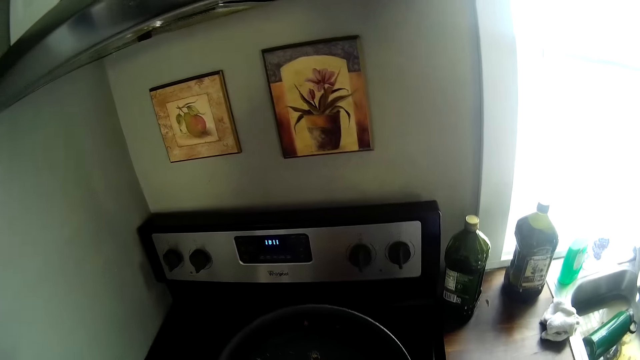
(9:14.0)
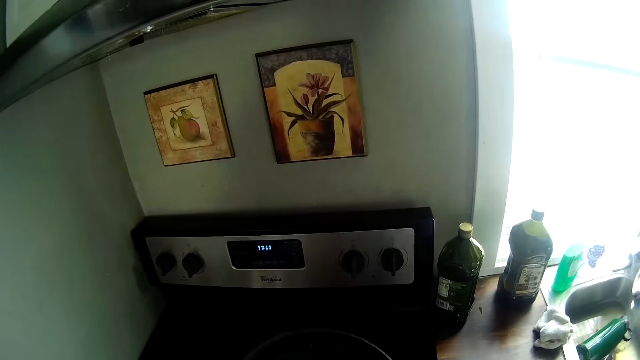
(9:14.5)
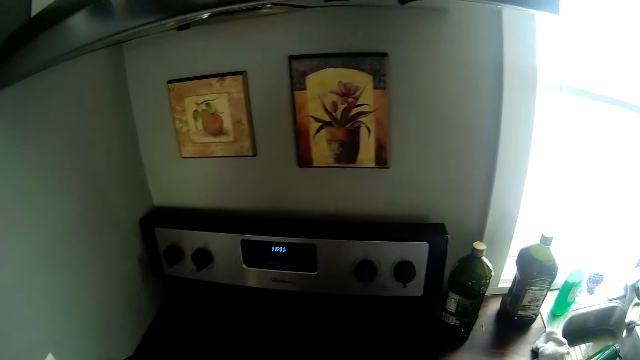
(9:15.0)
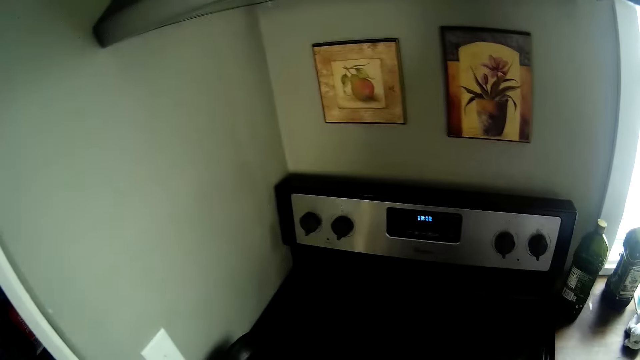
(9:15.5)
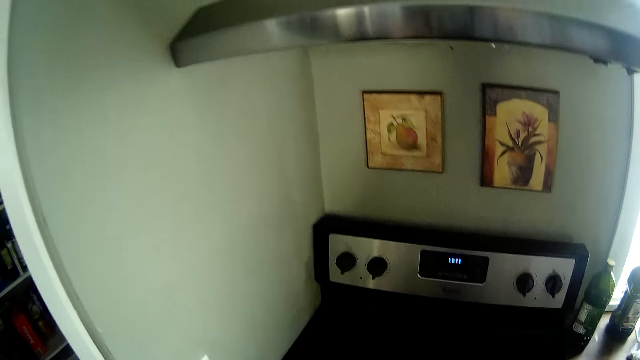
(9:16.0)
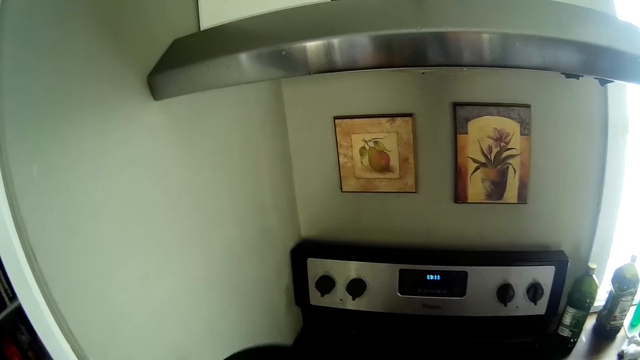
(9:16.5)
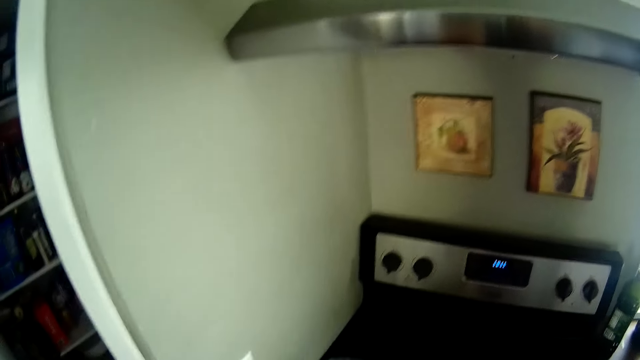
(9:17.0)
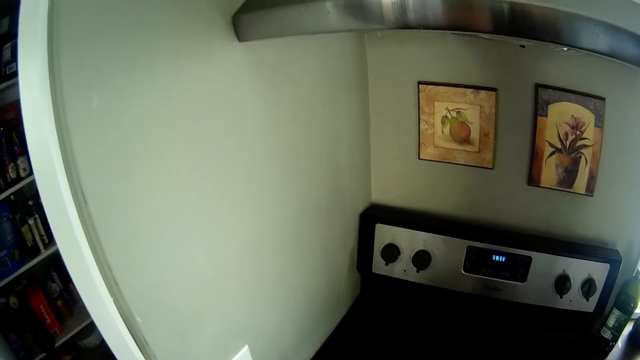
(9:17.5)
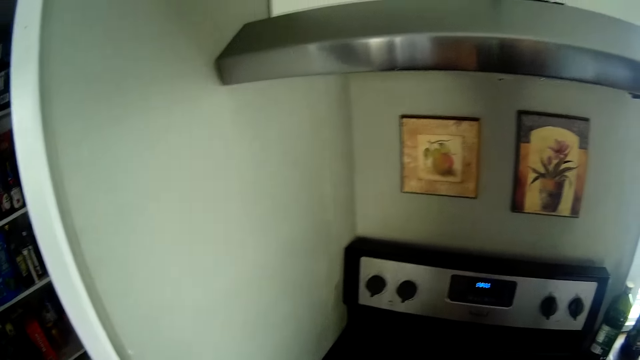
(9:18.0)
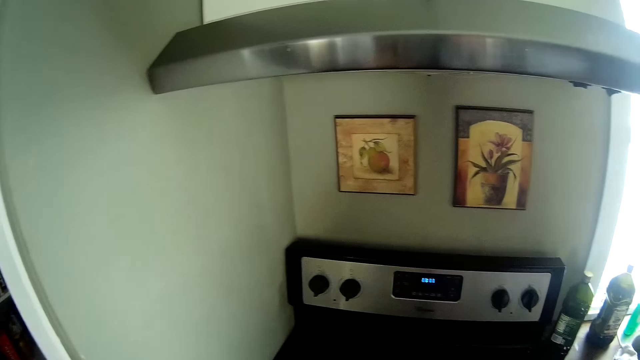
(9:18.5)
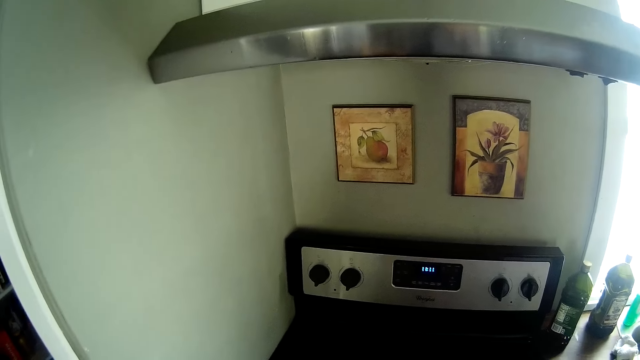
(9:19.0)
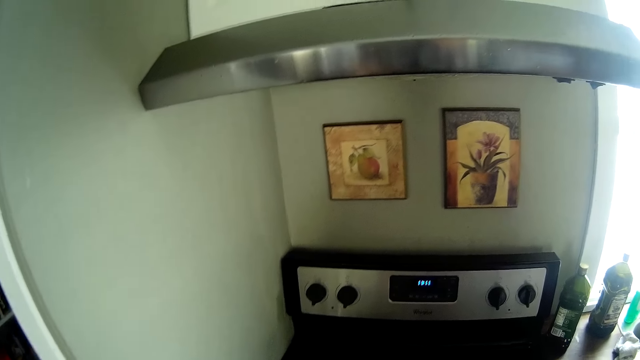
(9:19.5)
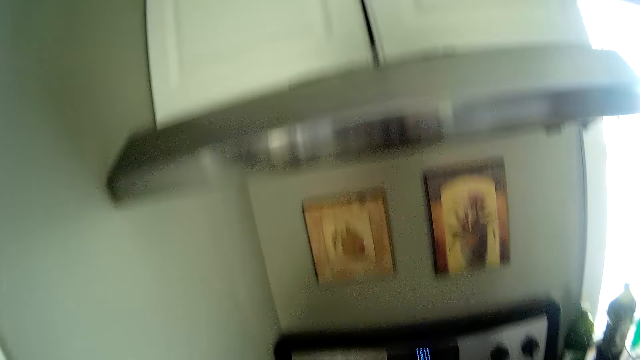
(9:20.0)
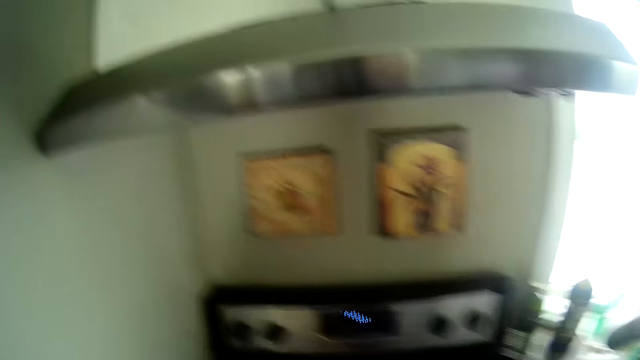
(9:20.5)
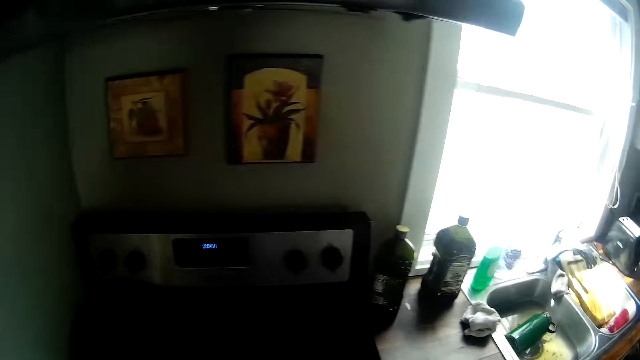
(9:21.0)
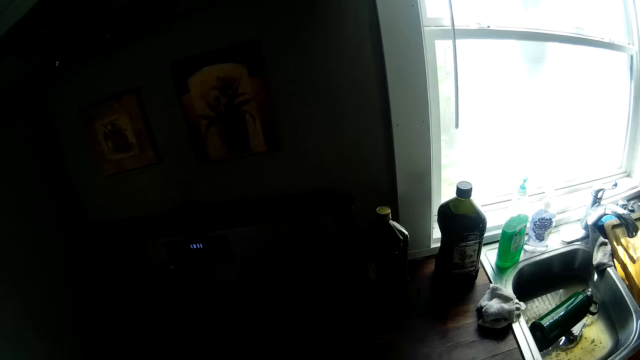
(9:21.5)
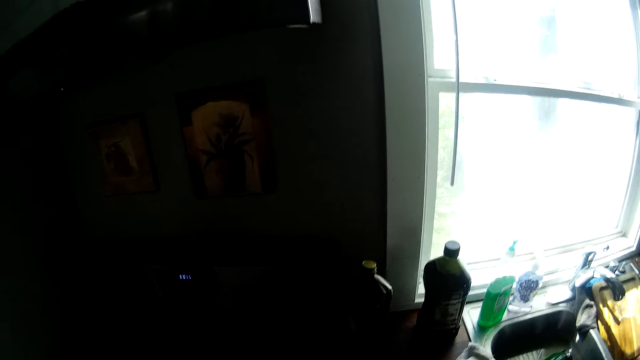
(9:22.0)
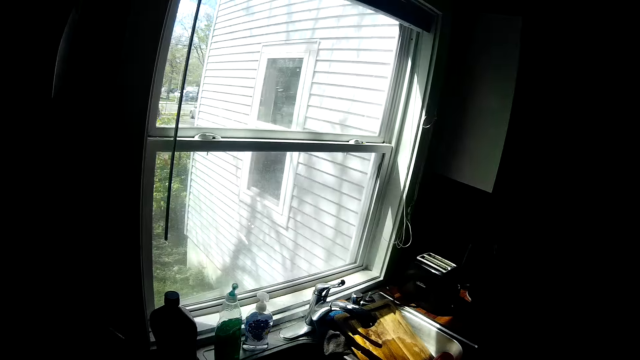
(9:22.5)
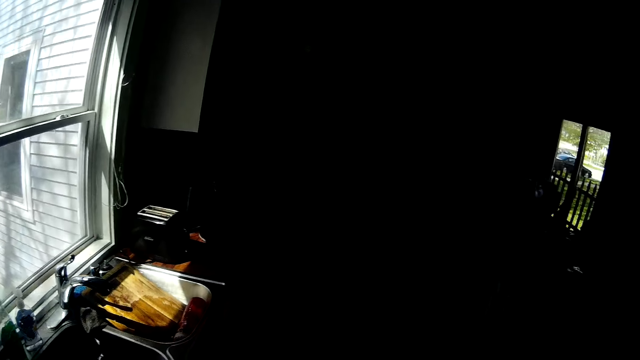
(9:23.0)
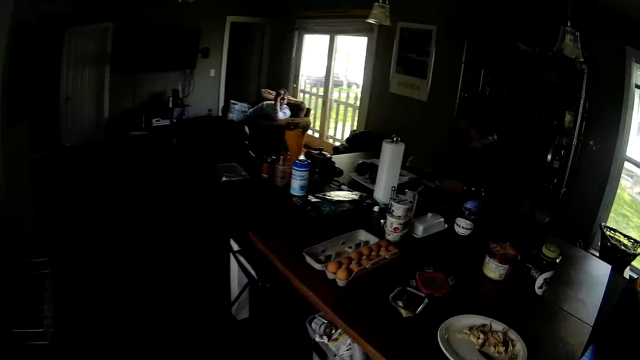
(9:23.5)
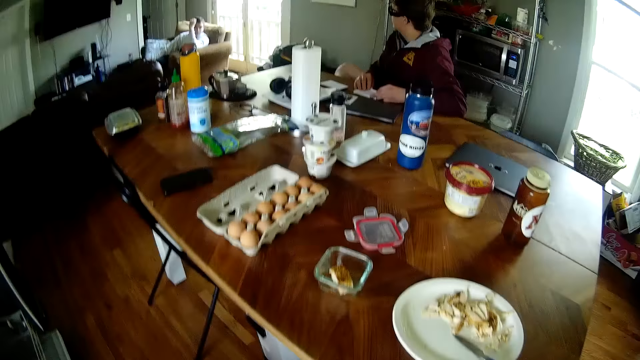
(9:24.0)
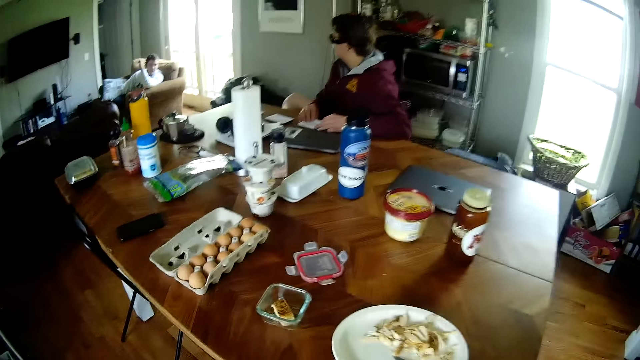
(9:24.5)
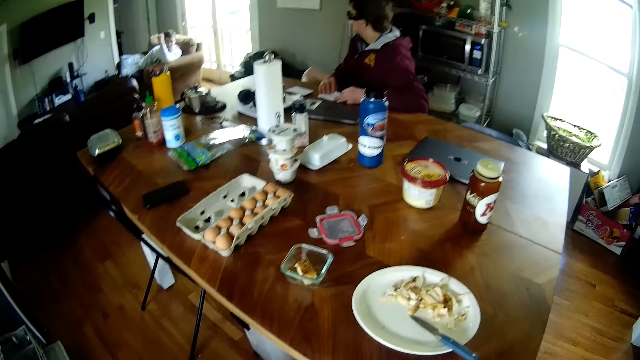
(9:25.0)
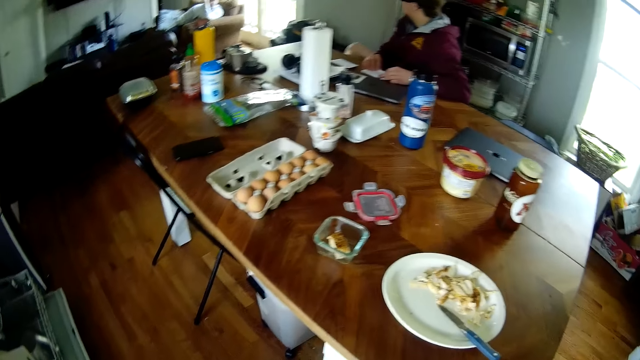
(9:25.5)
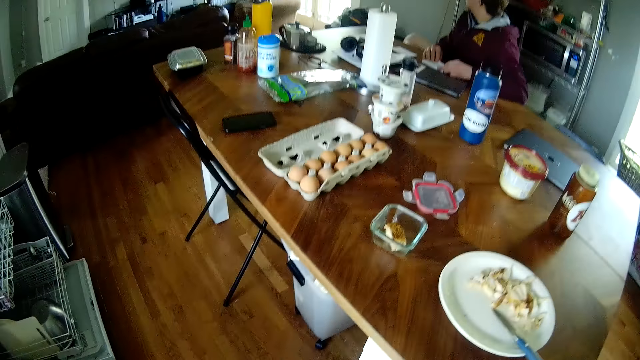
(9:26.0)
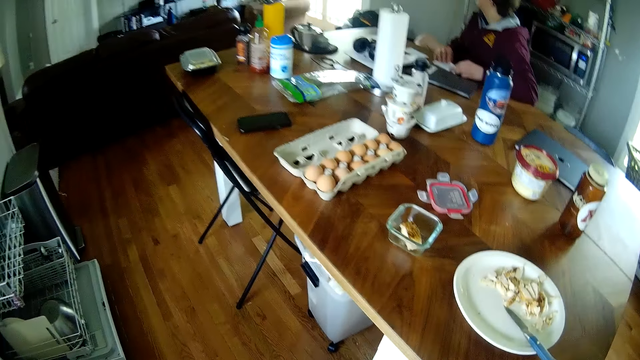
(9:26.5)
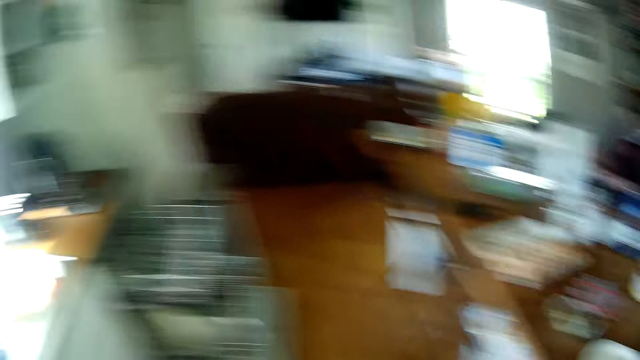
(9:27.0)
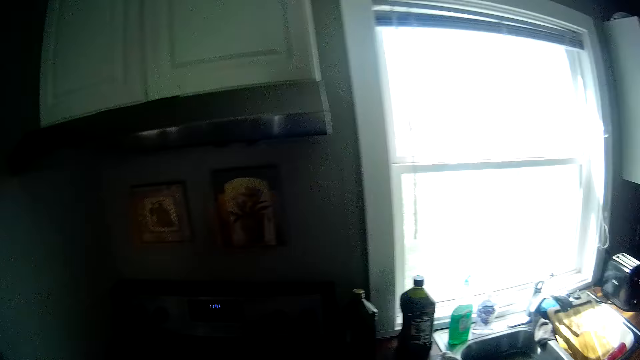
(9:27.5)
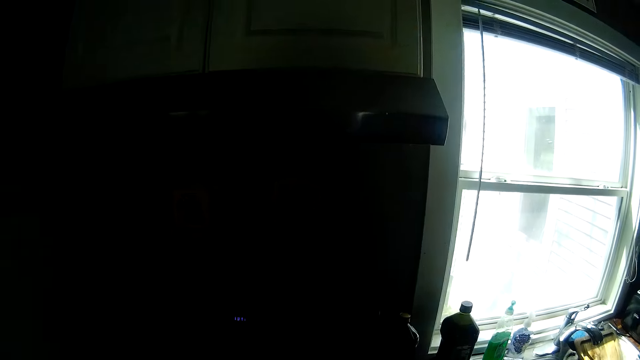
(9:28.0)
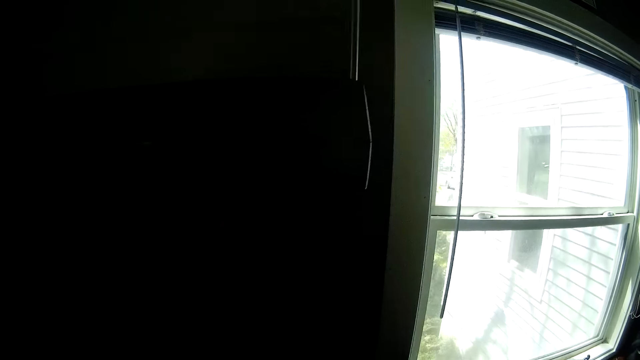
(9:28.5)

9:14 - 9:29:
The camera wearer holds a pot lid or pan with his right hand. He looks around the house. He stares at the table. He looks around the house.

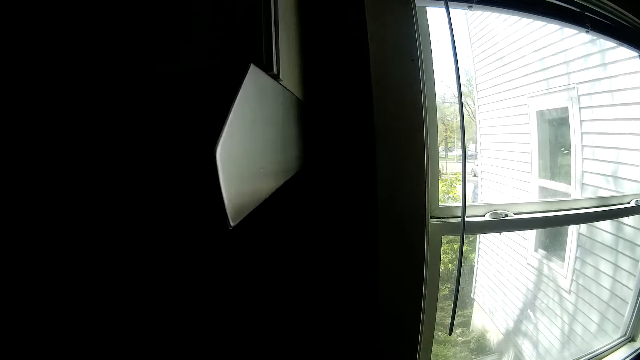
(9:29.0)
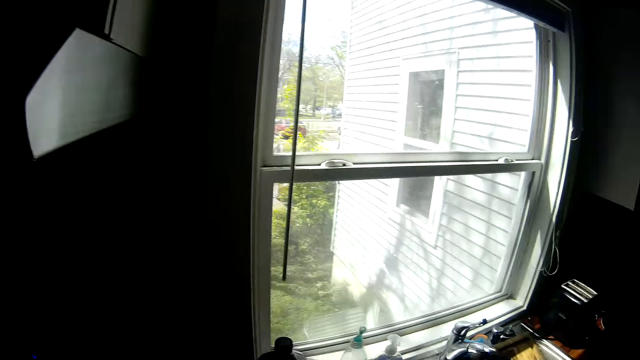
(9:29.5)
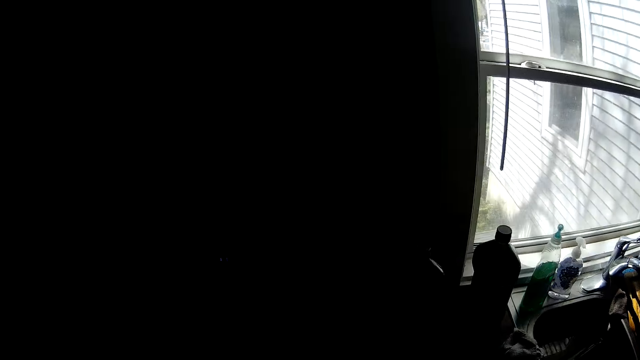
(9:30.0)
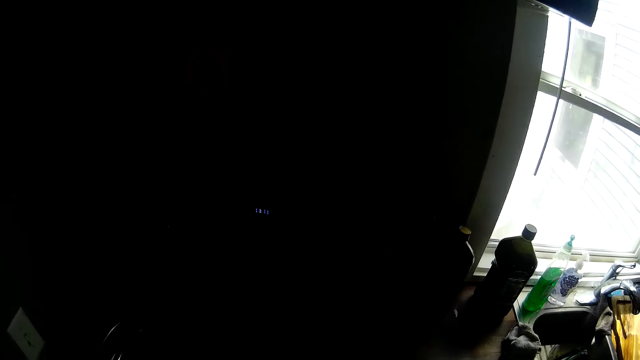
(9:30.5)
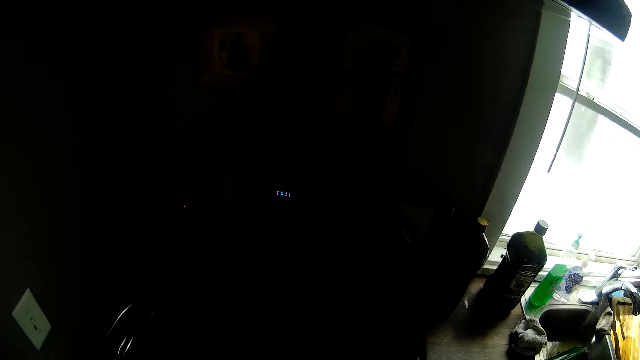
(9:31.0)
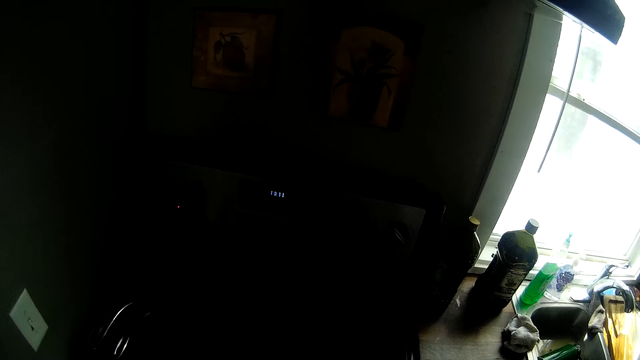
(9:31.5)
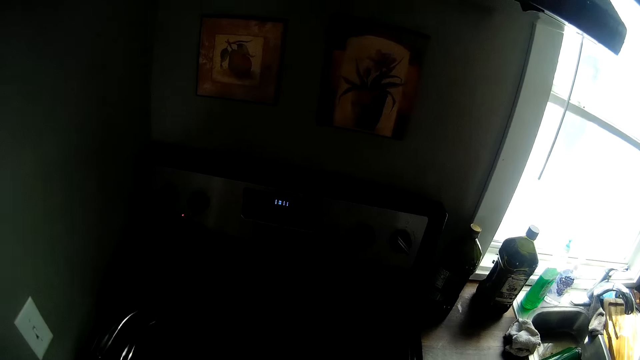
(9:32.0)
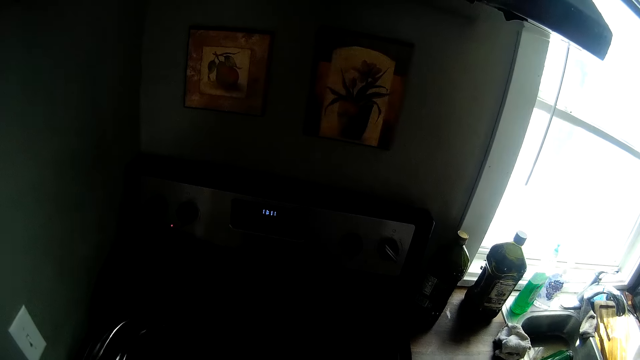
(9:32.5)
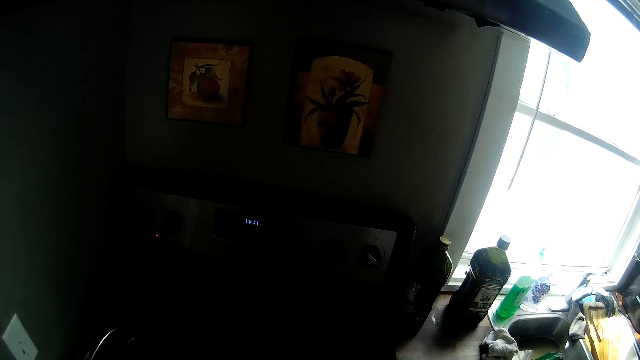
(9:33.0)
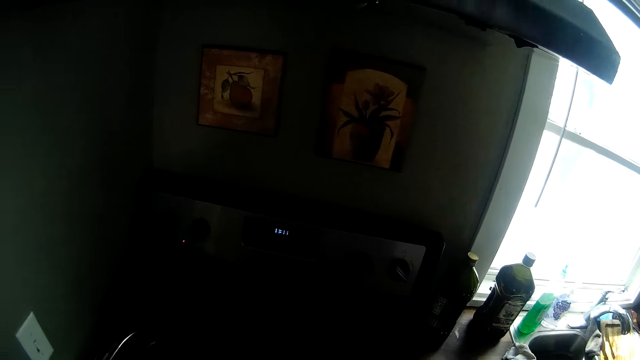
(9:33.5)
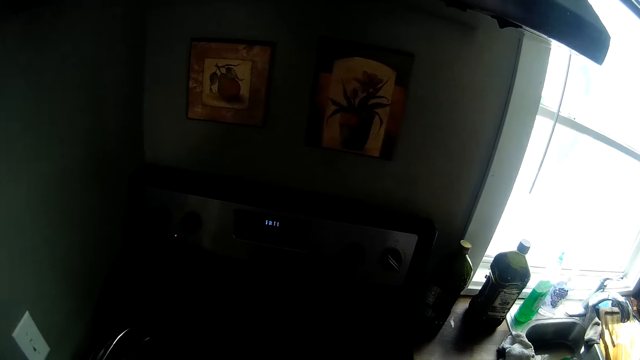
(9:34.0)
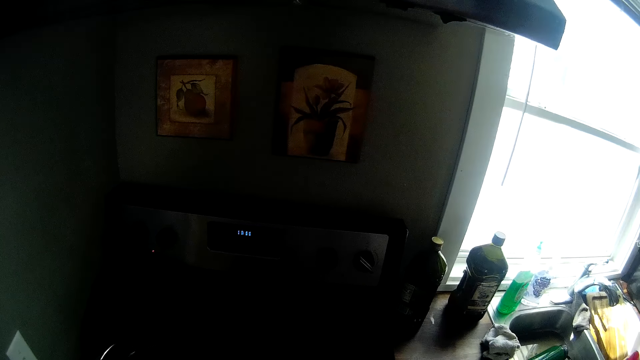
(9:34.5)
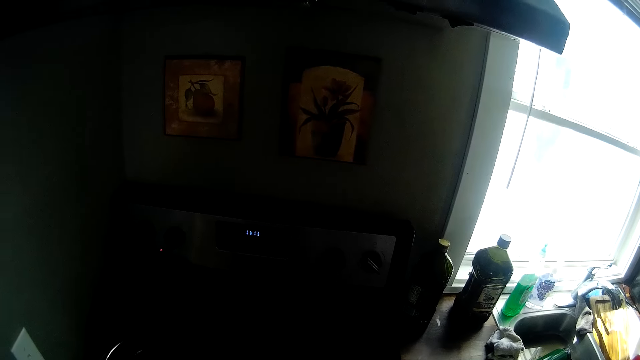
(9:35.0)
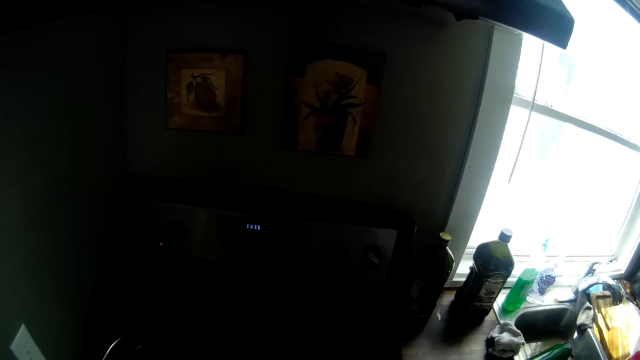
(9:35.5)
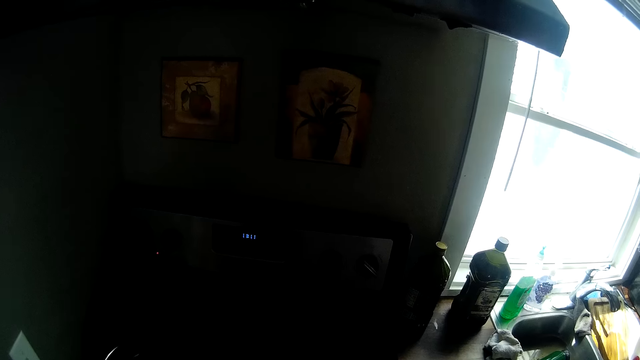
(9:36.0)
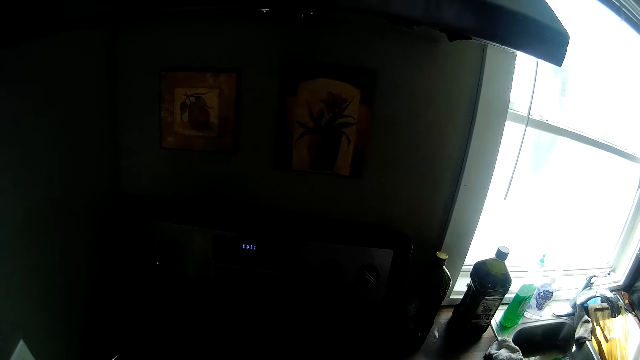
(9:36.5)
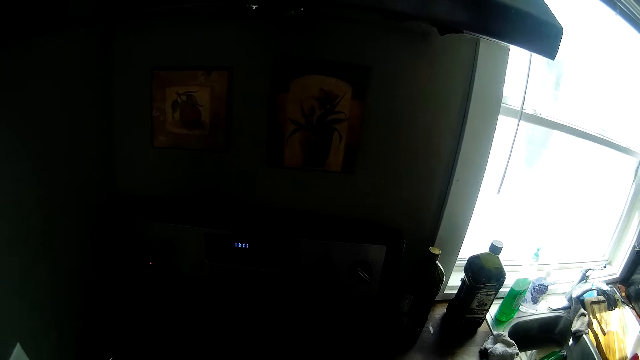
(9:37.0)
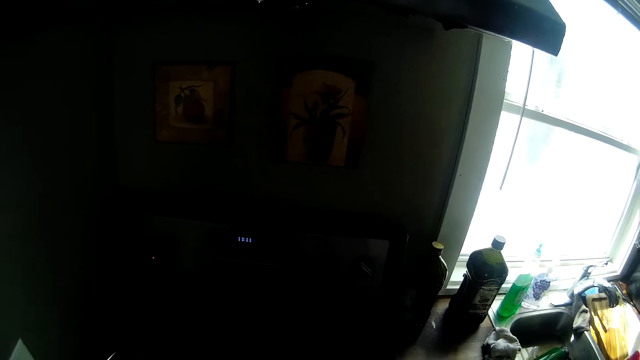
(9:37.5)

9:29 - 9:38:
The camera wearer does something.
